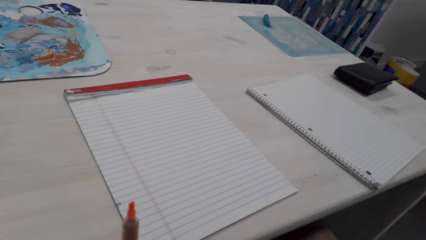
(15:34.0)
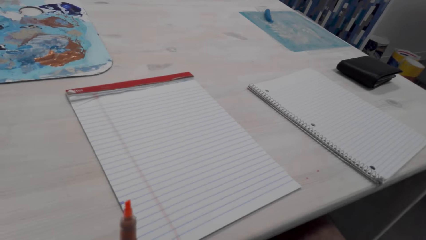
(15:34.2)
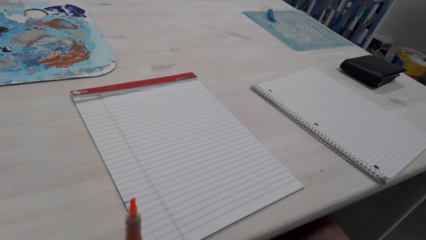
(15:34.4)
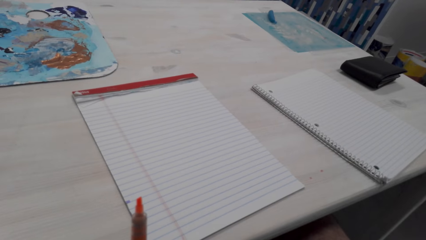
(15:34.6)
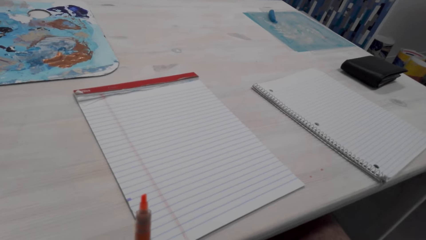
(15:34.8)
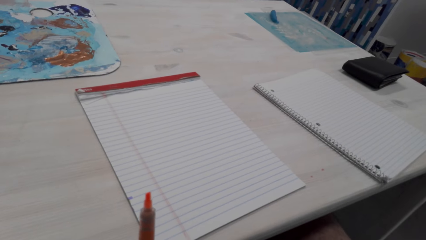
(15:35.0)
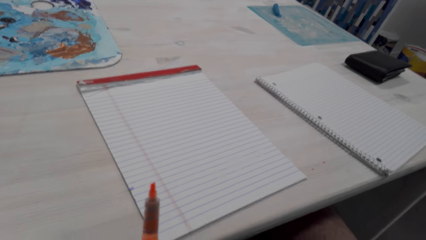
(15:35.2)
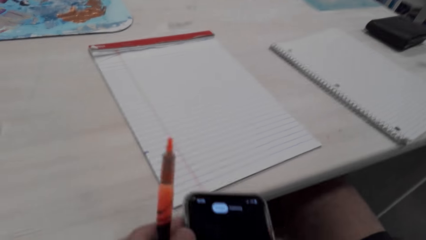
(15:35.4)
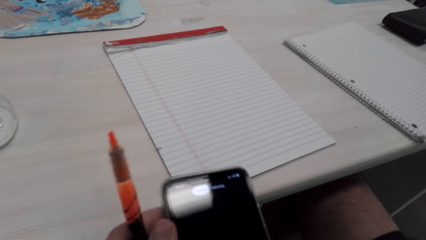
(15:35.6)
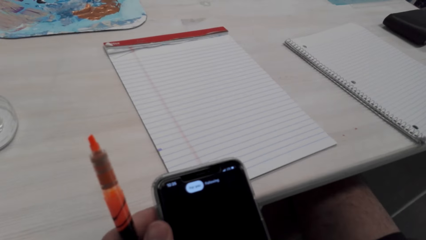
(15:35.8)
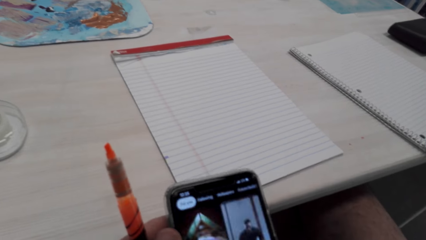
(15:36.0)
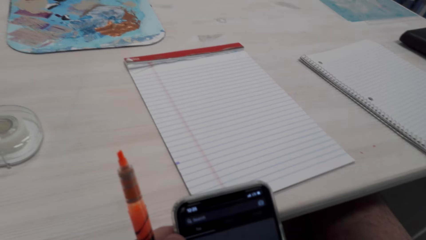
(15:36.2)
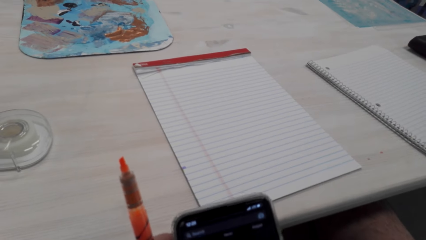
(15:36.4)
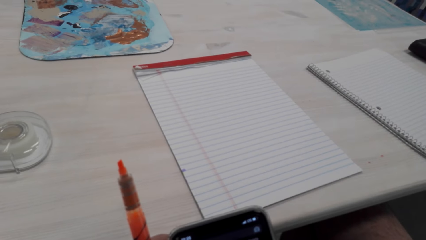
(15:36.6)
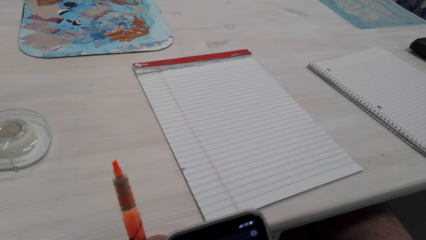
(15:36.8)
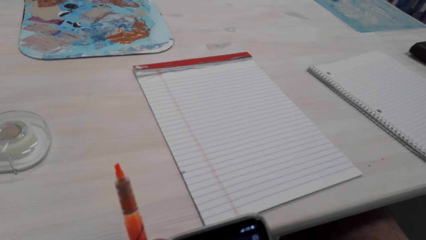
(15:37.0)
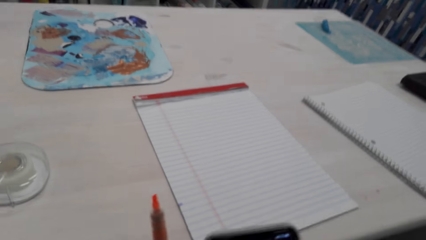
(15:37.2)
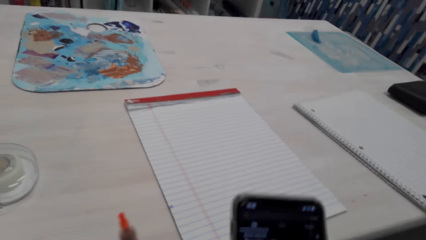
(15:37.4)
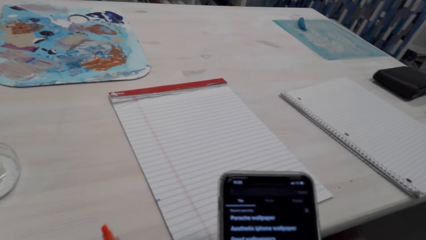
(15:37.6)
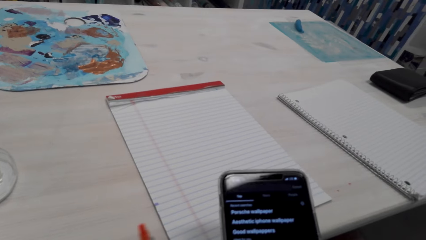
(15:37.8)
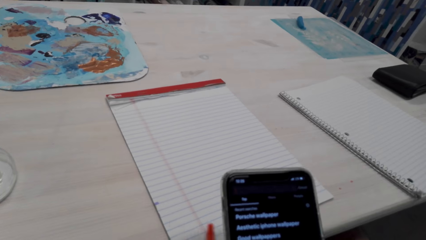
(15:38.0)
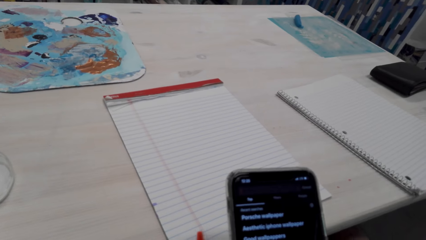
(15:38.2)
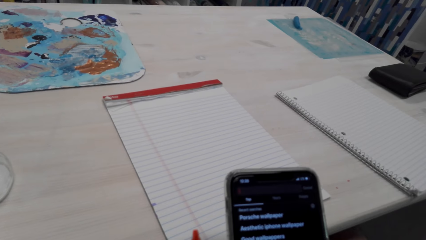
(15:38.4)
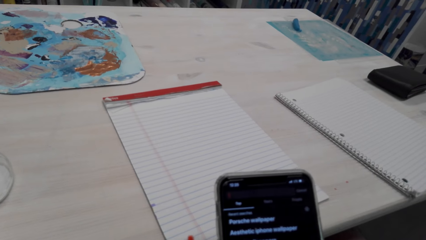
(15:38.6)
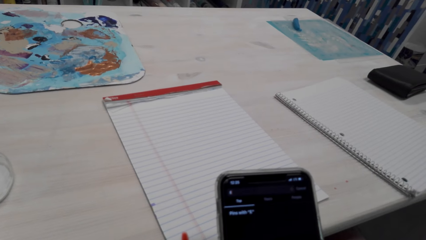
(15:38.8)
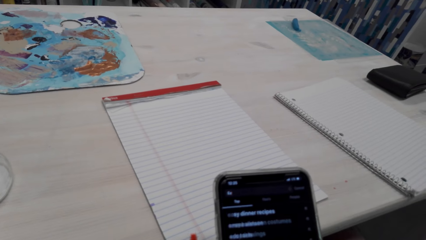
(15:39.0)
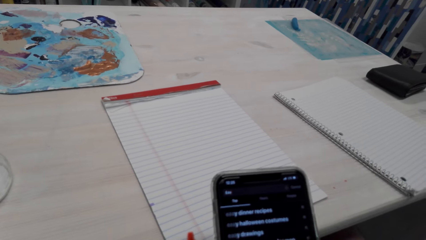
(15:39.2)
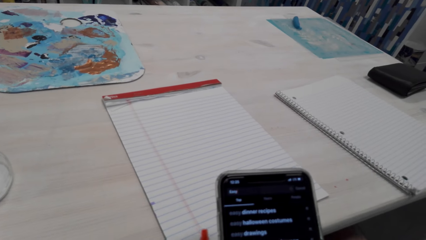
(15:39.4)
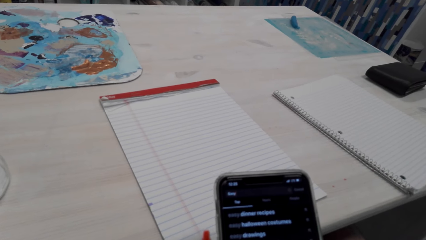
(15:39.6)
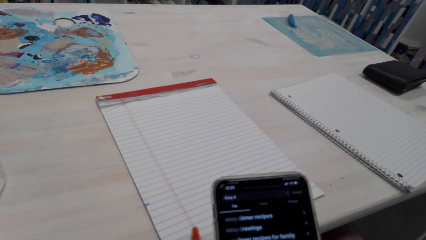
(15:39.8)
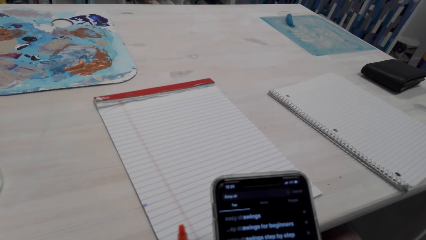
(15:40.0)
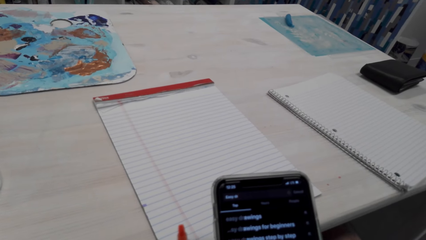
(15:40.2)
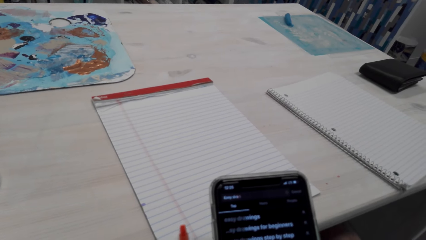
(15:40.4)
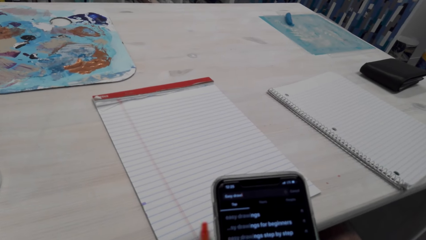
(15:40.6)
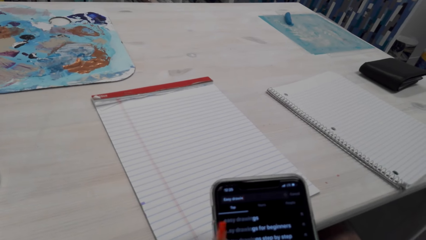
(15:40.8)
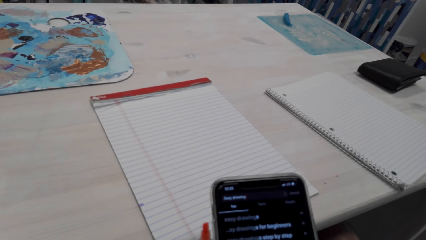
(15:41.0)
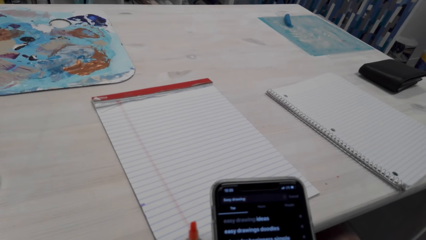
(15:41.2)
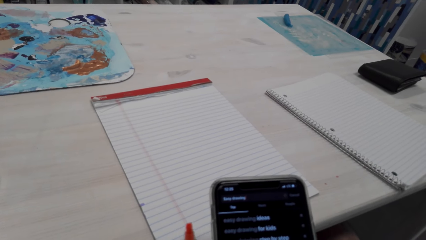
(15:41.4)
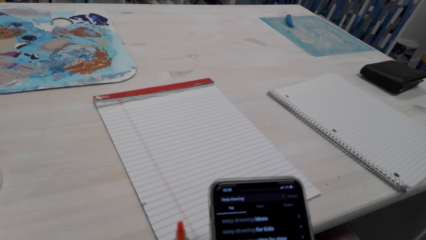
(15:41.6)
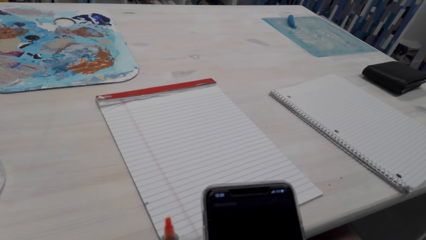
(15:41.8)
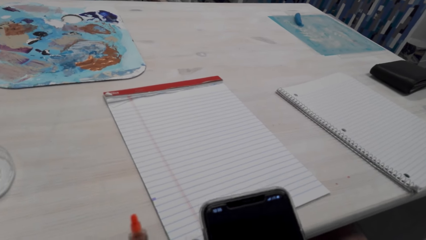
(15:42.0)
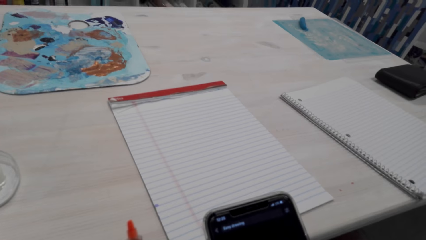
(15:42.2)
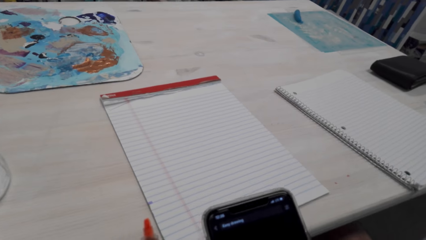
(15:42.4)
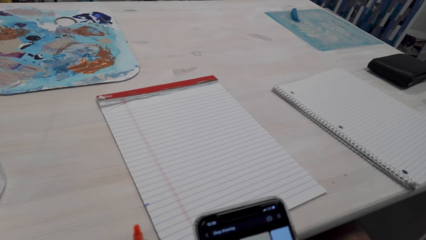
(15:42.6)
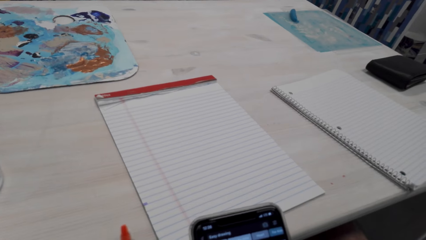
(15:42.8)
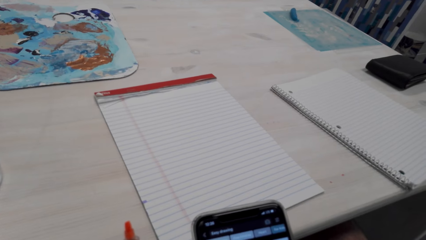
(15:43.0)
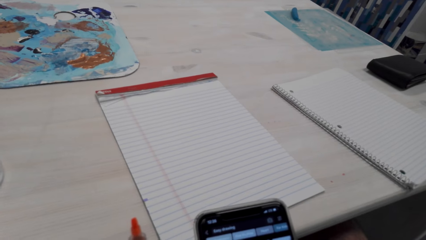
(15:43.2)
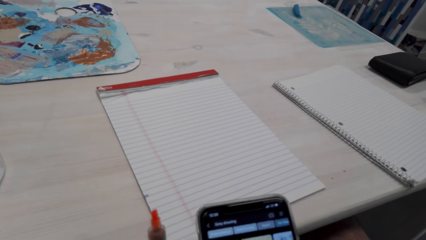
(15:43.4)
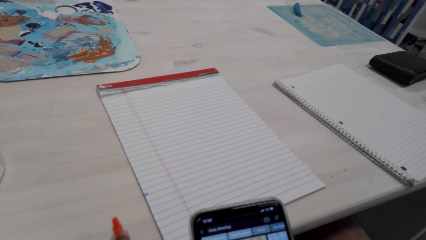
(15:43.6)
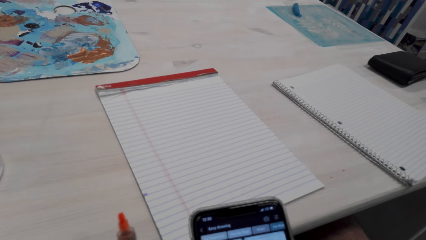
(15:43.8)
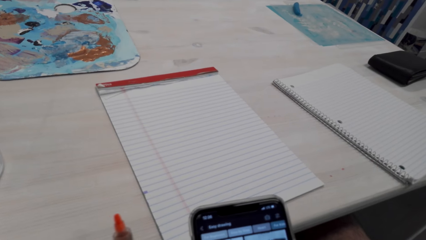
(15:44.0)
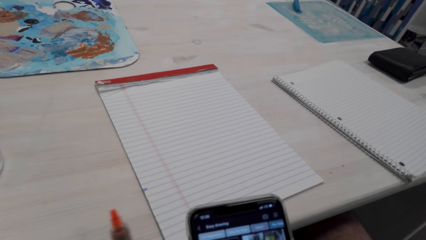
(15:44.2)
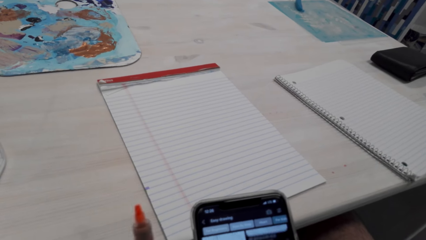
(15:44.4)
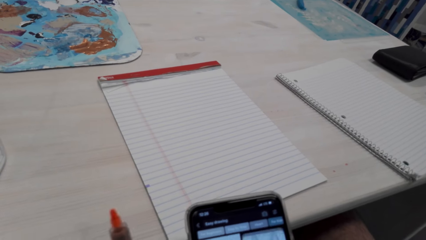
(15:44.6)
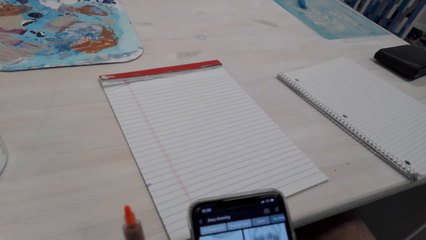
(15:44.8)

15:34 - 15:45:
The camera wearer scrolls the phone.

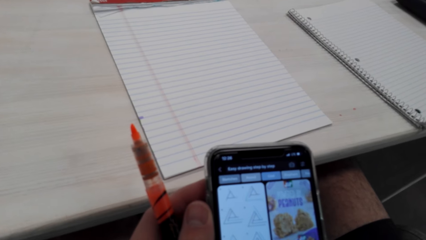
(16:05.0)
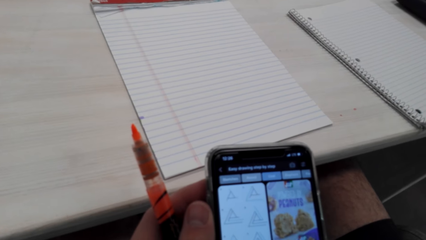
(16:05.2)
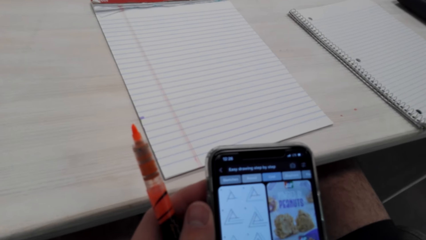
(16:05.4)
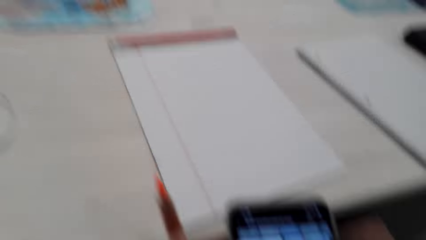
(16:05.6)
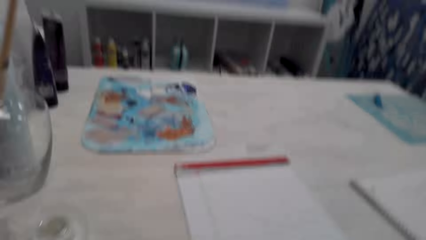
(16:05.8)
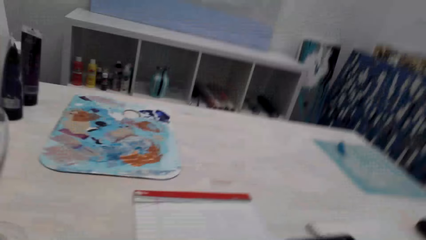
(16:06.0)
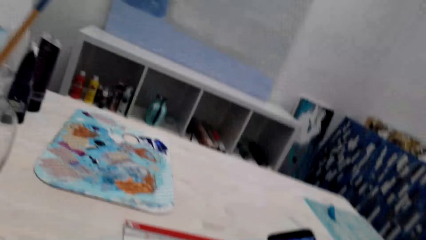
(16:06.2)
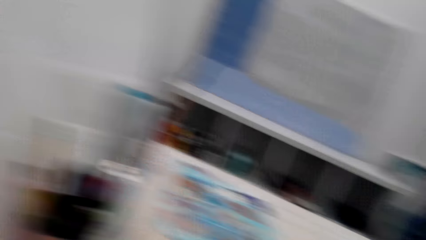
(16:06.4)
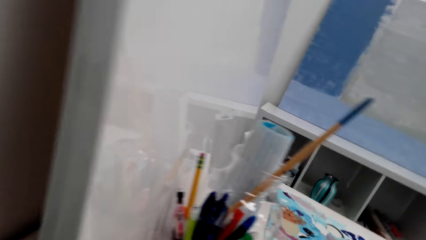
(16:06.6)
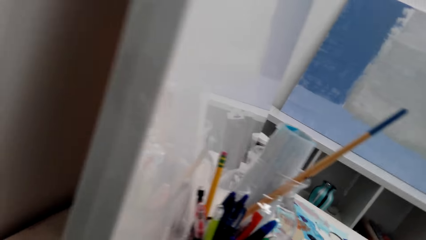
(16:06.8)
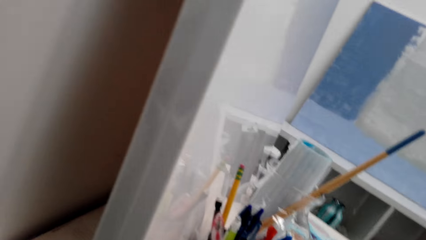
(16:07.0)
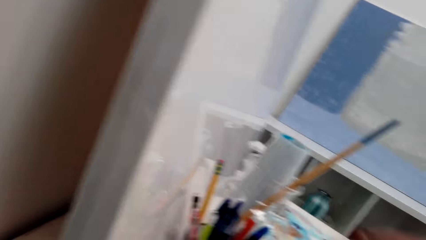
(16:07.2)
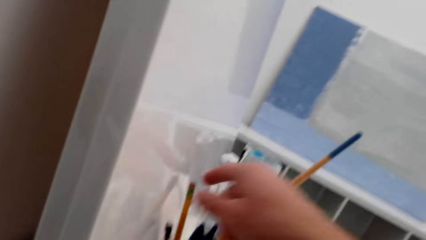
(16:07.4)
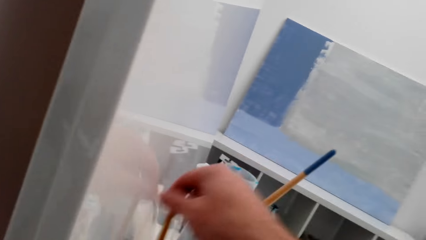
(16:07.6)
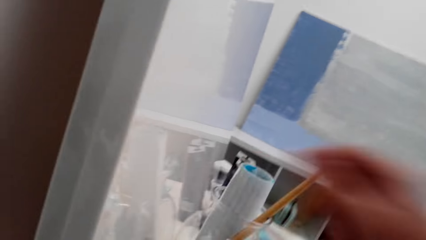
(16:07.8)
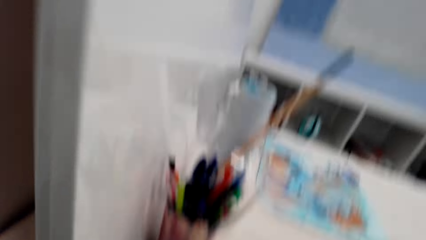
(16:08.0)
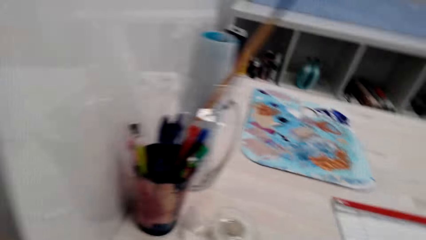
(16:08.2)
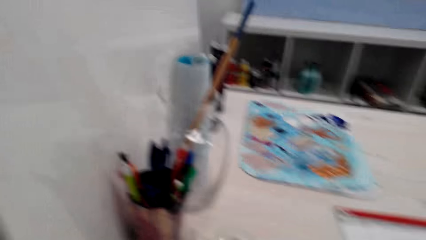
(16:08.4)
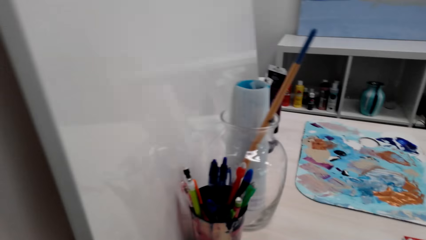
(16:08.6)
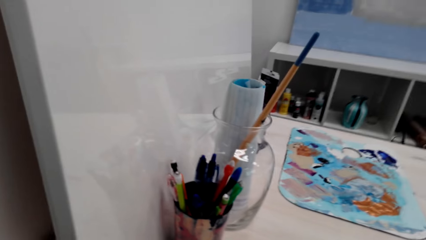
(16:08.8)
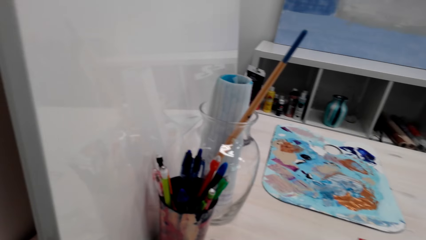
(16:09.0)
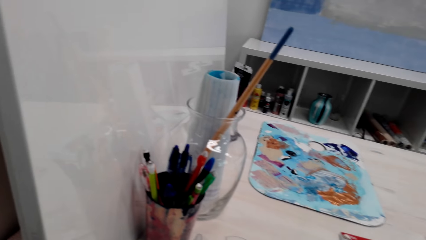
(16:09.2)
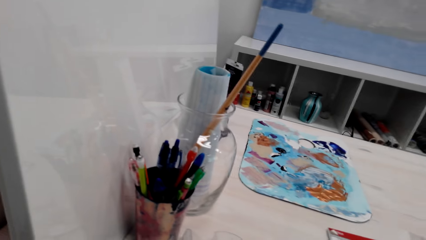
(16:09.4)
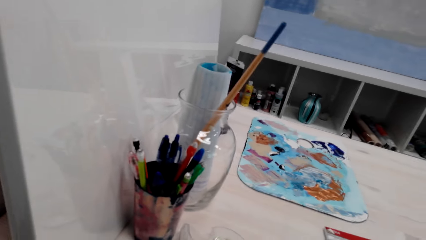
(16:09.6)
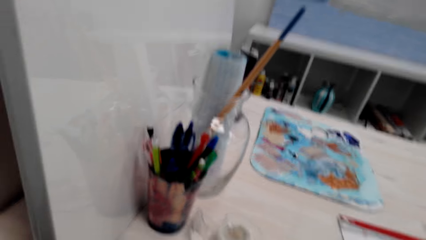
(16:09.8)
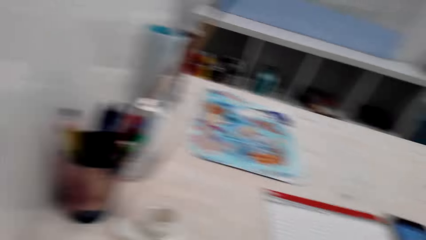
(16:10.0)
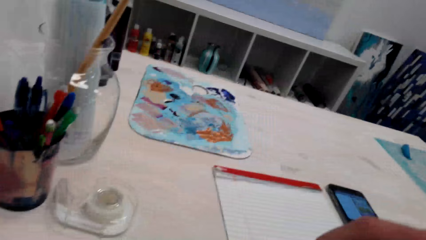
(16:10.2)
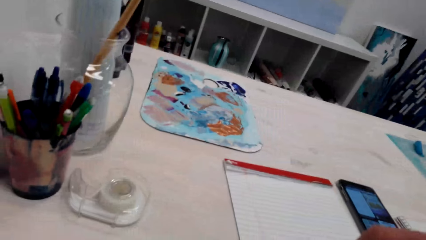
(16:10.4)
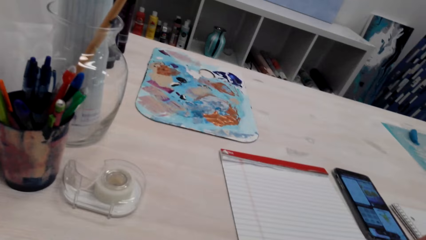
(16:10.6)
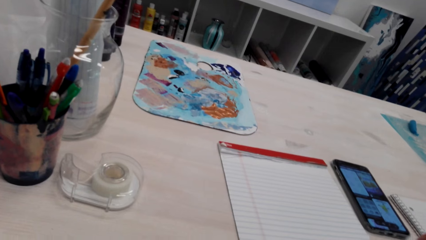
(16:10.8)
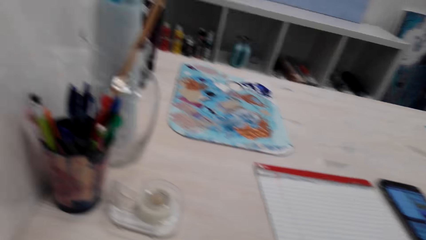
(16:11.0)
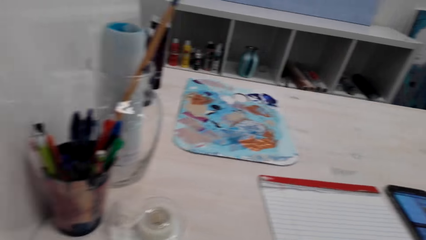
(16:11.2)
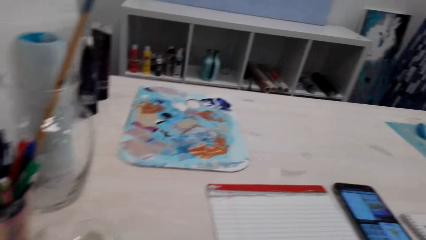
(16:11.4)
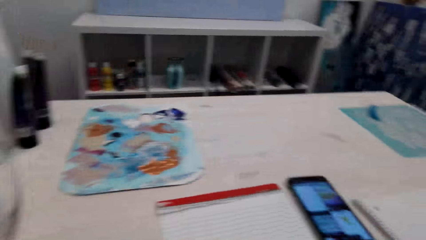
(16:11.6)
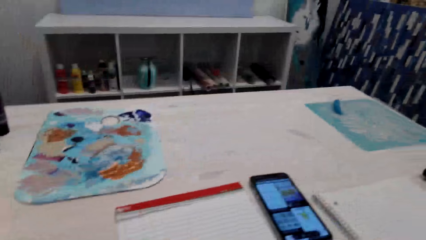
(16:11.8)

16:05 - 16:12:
The camera wearer puts the phone down. They pick up a pencil from a jar.
